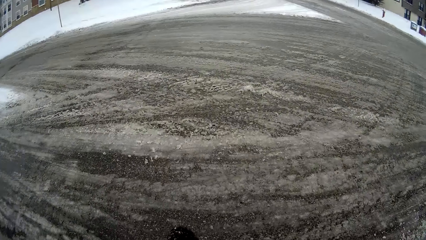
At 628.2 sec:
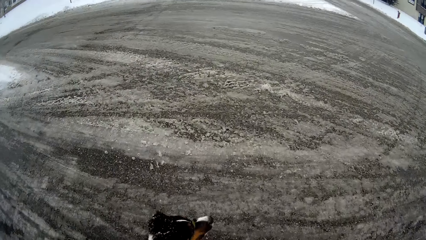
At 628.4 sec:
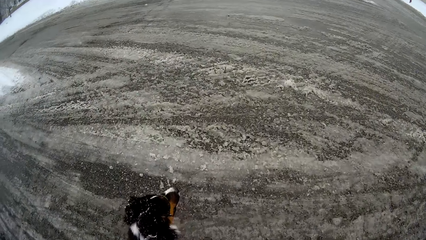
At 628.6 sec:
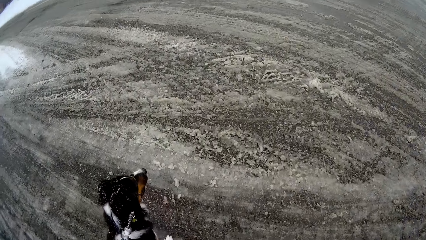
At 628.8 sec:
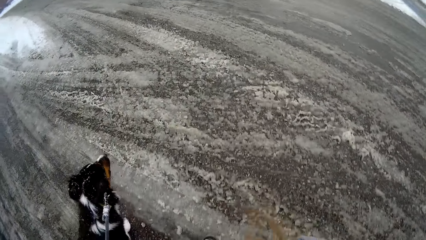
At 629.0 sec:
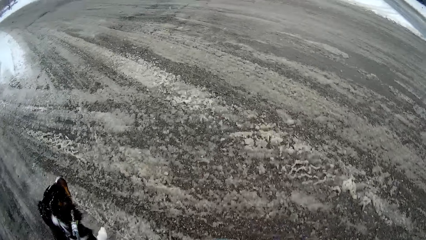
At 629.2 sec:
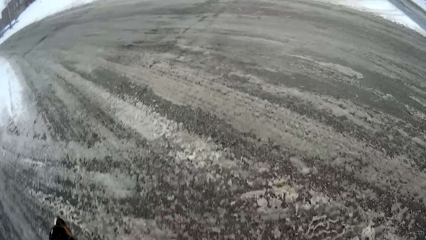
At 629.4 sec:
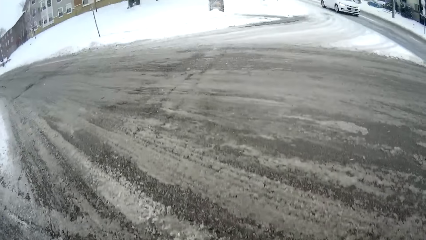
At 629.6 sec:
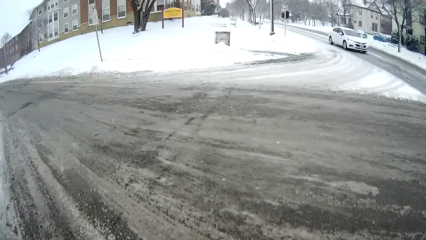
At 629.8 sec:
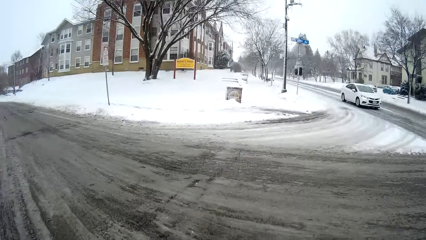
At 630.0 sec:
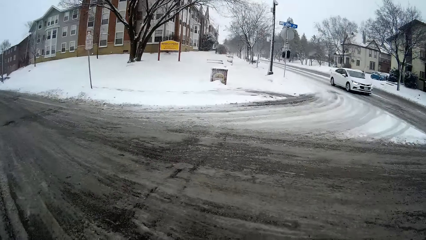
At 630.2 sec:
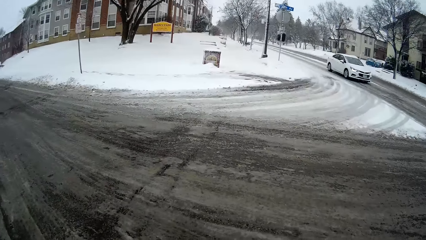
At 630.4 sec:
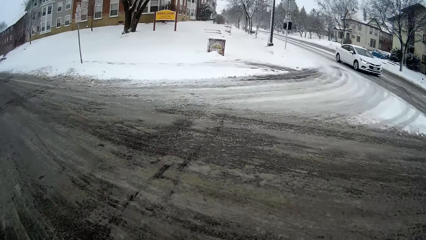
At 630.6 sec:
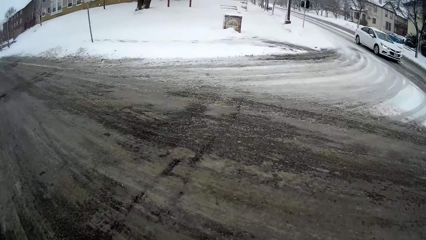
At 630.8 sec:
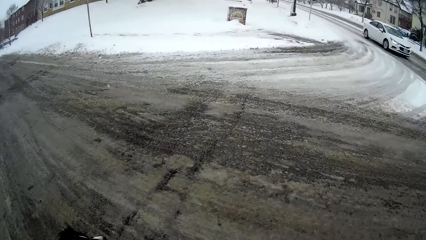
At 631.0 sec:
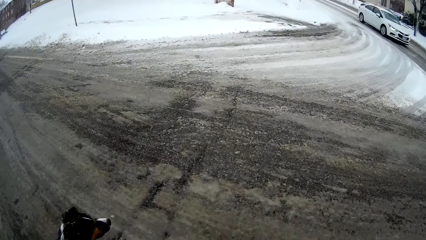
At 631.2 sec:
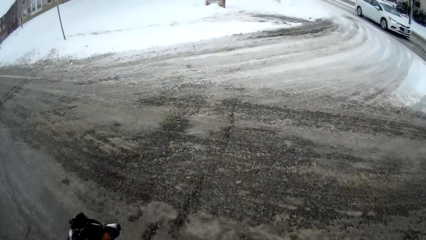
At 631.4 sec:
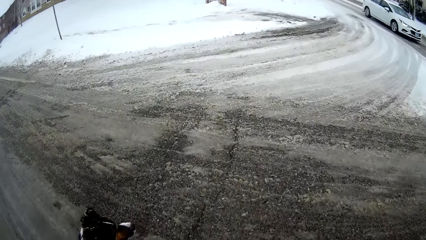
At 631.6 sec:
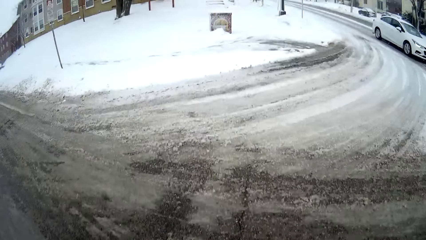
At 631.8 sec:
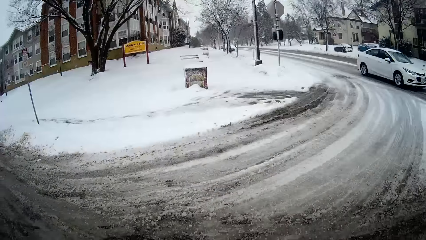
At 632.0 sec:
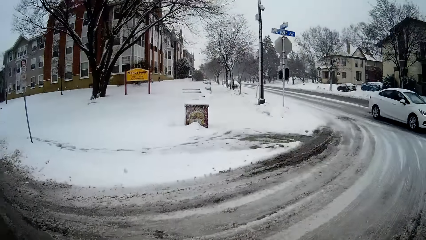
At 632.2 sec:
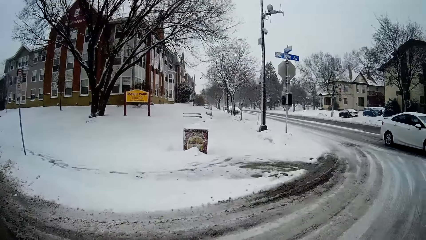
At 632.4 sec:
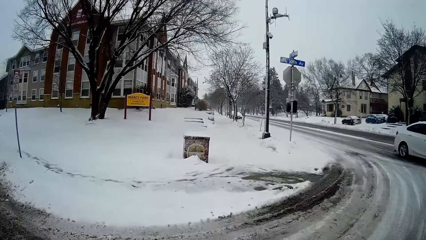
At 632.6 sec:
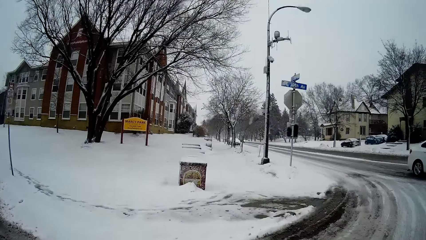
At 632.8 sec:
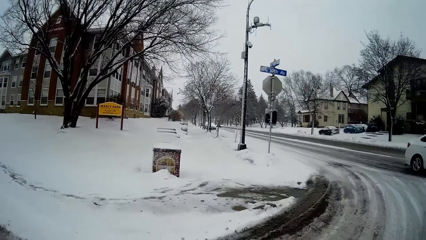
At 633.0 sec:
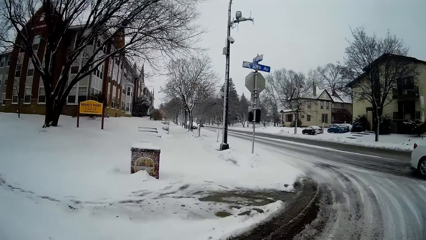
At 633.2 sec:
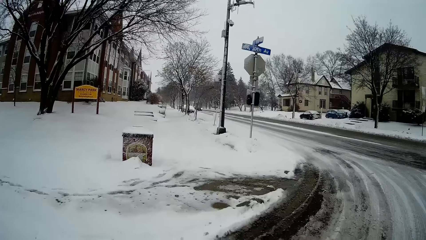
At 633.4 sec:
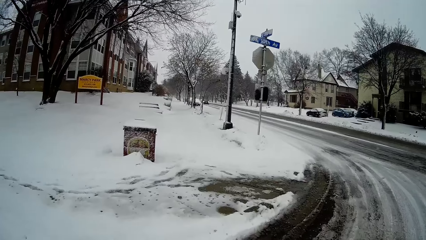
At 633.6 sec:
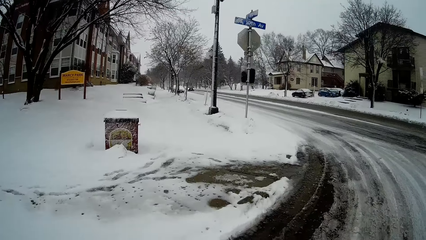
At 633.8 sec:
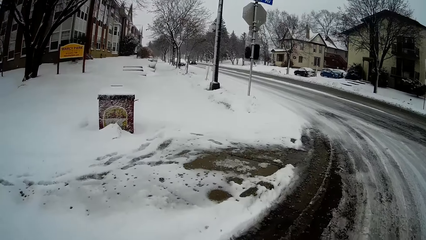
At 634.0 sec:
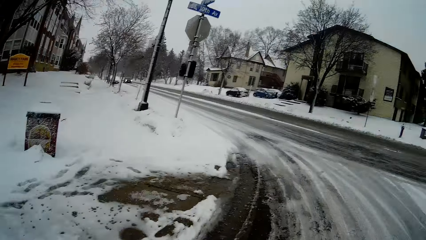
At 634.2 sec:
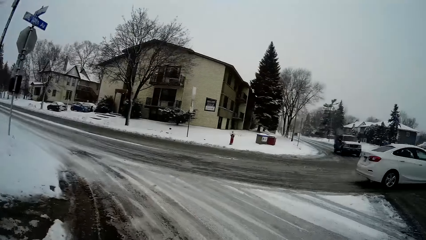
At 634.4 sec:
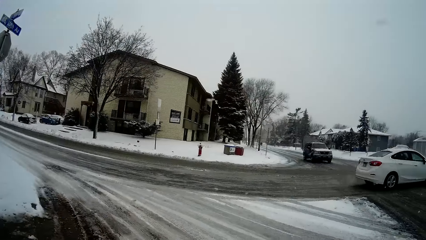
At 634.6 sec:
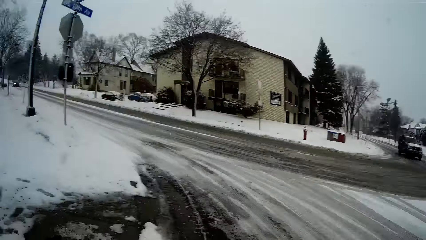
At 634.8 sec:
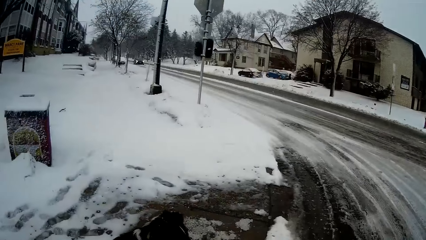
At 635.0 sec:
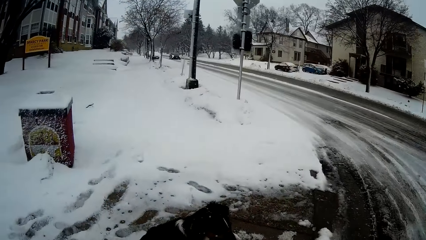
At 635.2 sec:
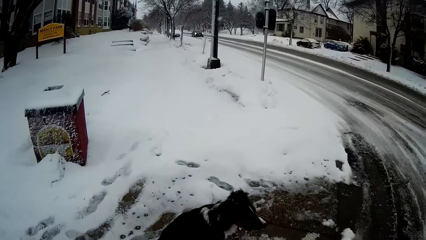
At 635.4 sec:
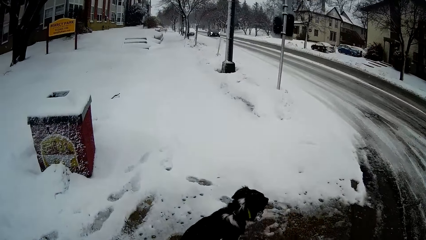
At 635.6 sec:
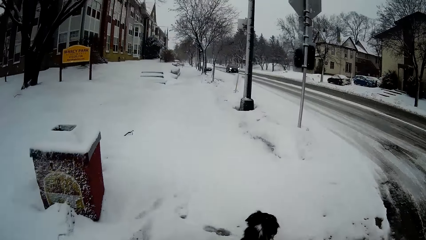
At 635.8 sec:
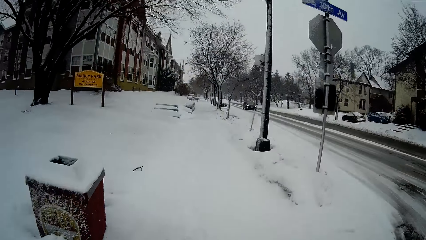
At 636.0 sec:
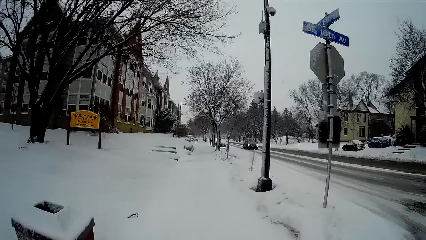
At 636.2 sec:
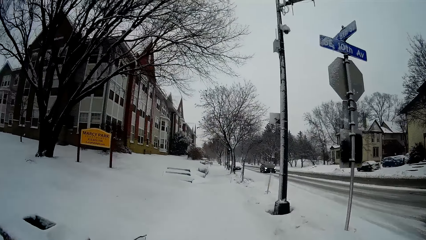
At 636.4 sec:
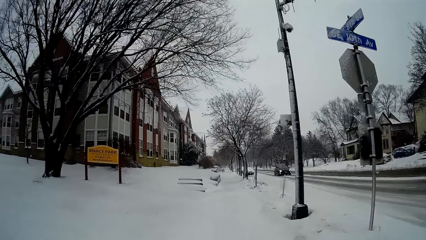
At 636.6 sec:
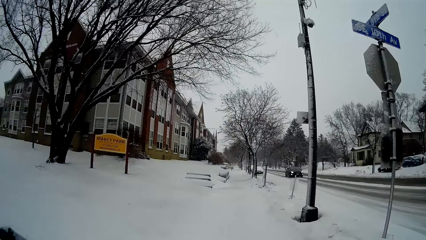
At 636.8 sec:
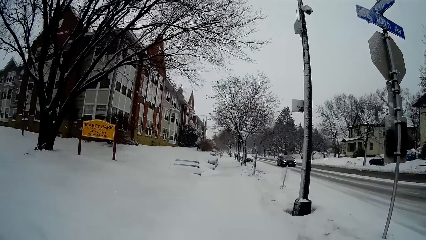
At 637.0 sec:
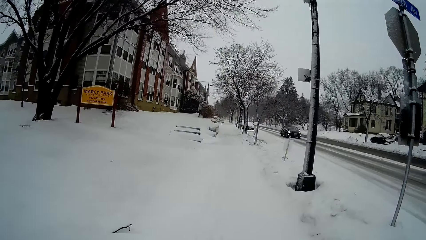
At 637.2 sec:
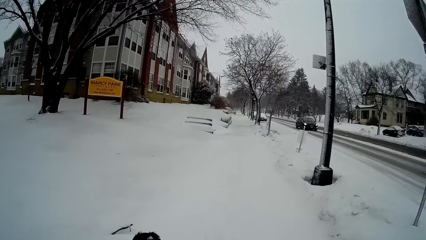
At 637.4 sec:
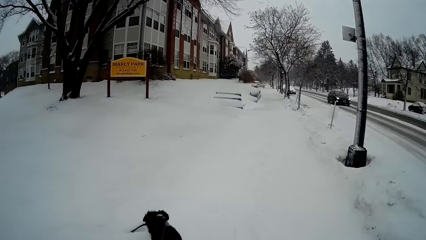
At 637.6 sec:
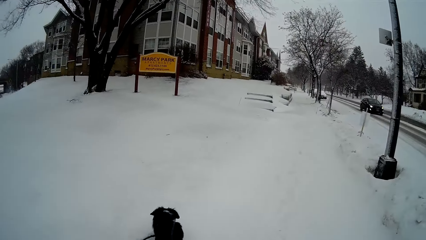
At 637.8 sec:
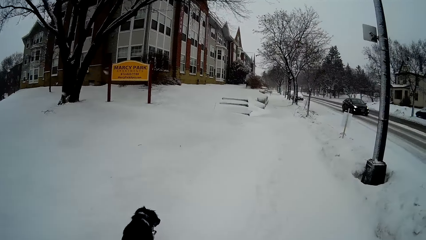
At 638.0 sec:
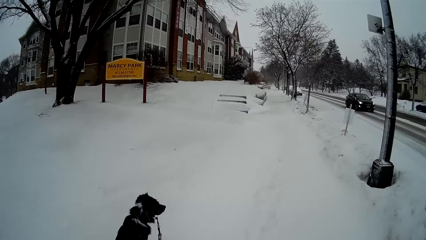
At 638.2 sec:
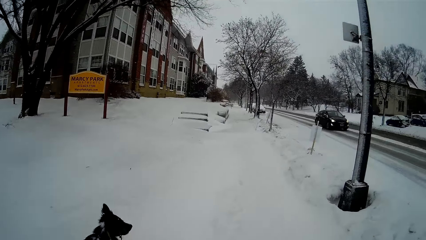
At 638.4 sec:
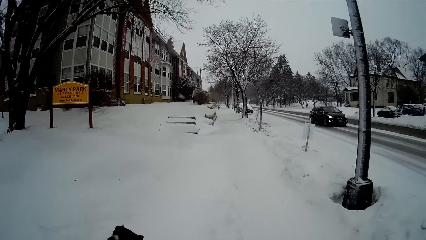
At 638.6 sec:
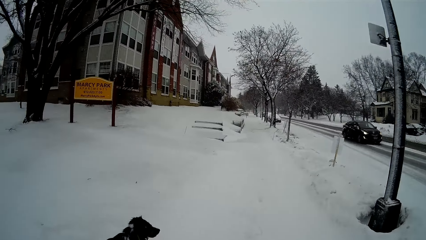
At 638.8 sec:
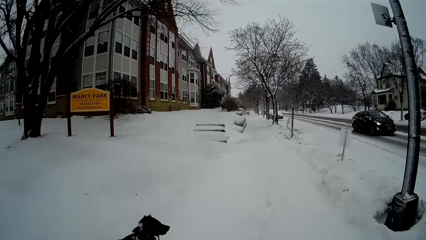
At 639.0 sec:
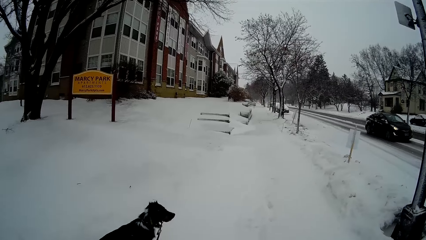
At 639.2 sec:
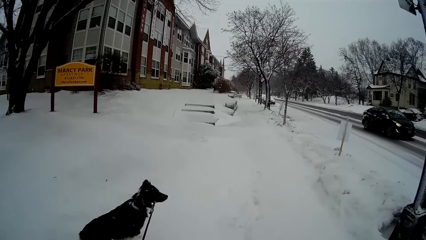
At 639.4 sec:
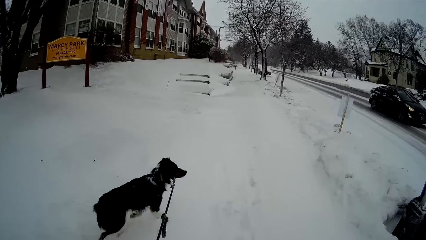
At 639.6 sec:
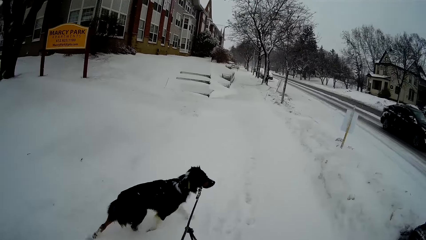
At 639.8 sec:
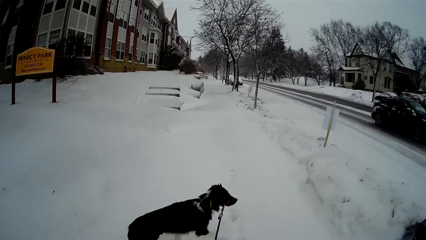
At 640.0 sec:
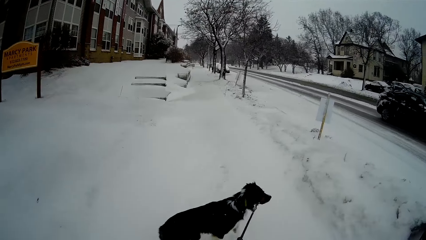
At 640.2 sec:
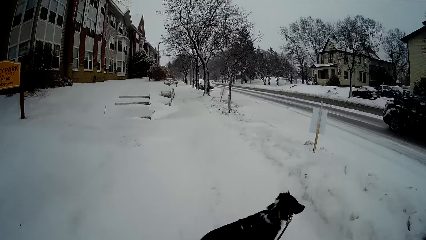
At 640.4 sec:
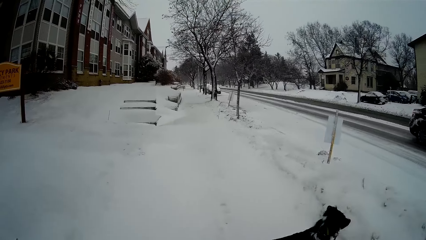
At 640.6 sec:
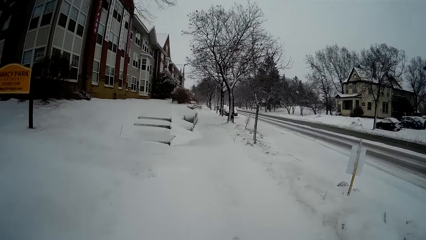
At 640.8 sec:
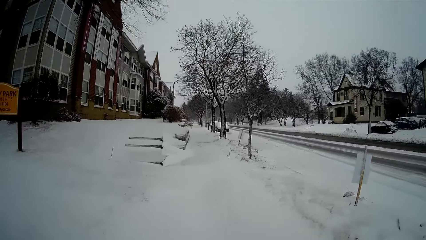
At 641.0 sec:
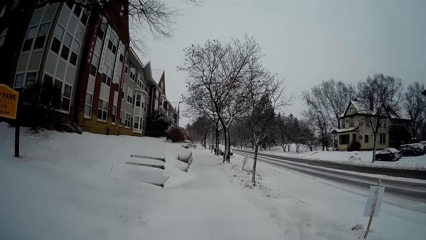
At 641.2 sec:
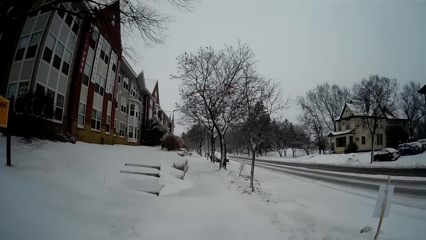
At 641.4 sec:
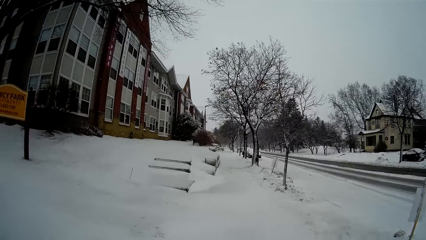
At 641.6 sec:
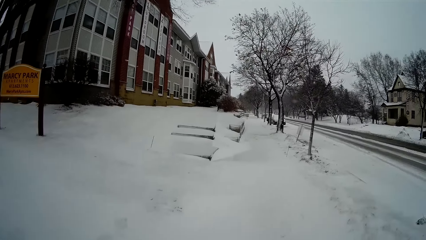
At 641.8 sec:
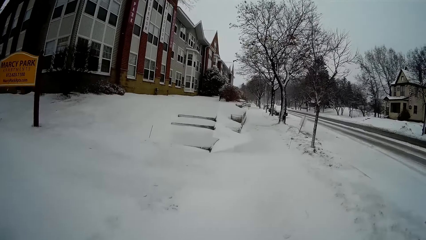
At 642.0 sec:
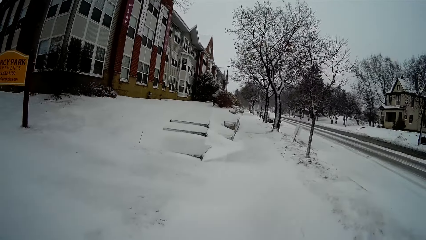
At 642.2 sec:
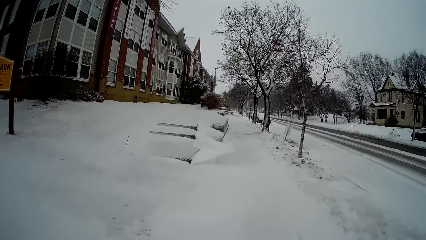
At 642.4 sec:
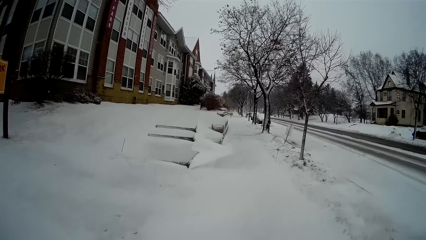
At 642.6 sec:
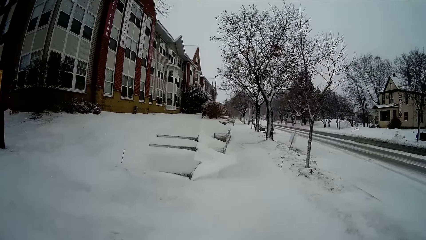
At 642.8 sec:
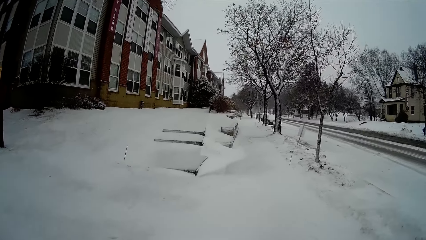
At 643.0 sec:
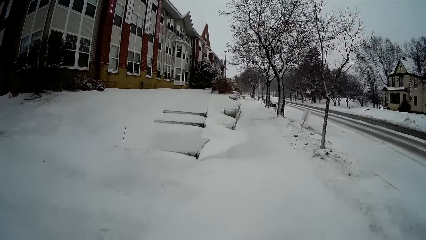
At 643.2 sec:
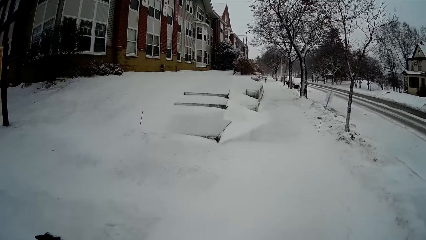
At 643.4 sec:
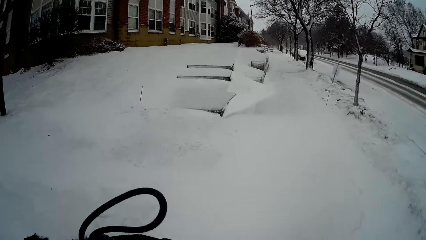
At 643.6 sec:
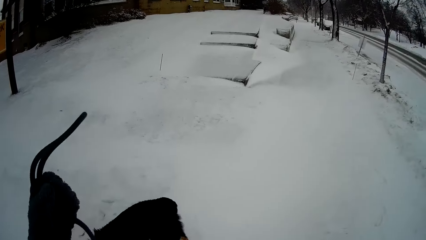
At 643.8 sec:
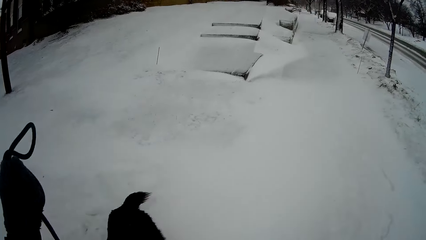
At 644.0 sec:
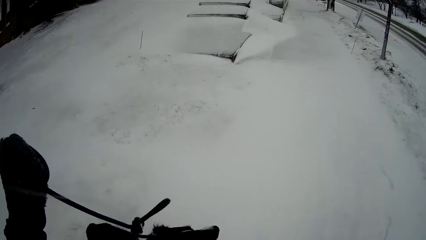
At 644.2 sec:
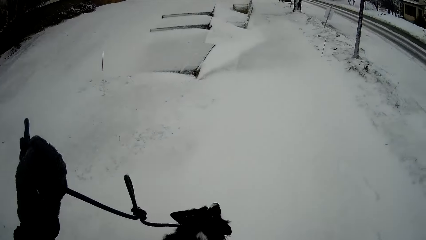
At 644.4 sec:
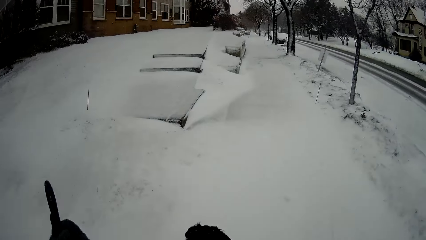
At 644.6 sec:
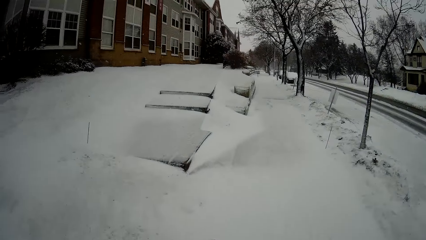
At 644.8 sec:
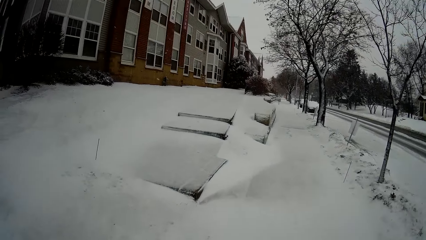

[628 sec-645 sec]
The camera wearer walks the dog across a road. A white SUV drives past the camera wearer.
